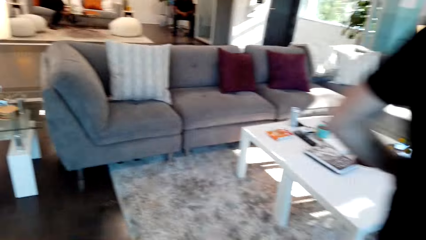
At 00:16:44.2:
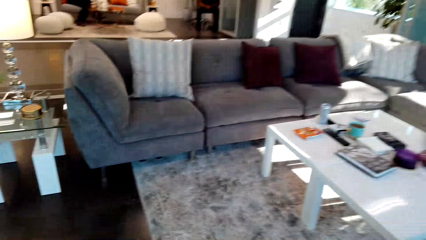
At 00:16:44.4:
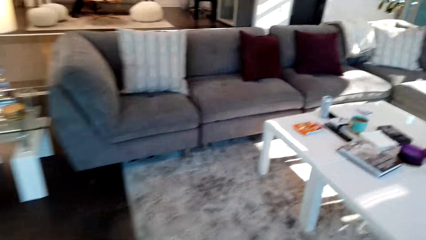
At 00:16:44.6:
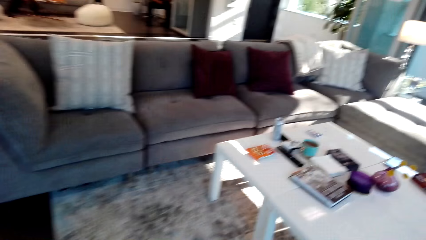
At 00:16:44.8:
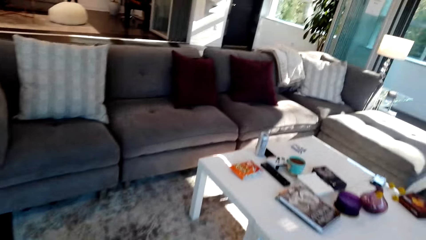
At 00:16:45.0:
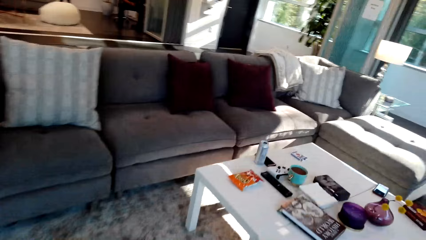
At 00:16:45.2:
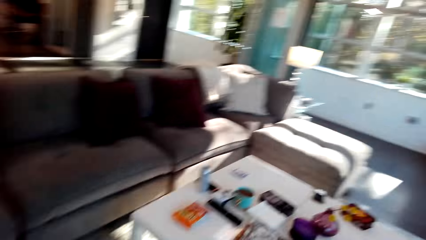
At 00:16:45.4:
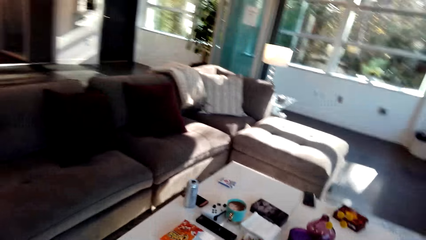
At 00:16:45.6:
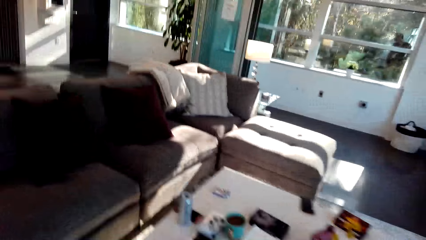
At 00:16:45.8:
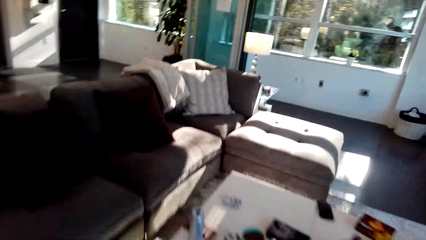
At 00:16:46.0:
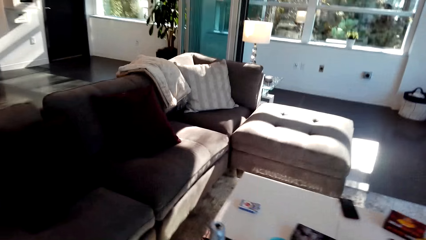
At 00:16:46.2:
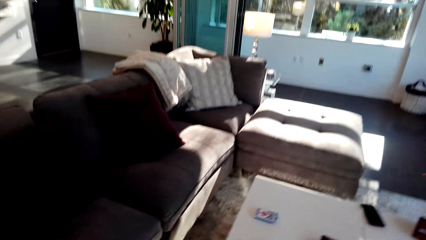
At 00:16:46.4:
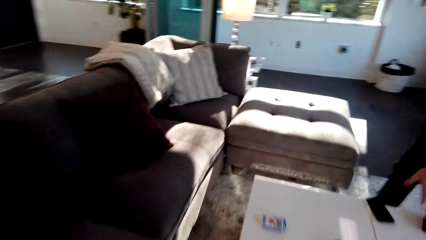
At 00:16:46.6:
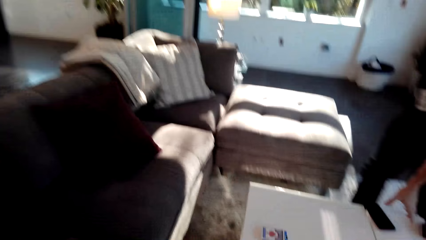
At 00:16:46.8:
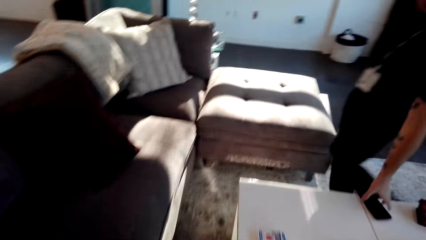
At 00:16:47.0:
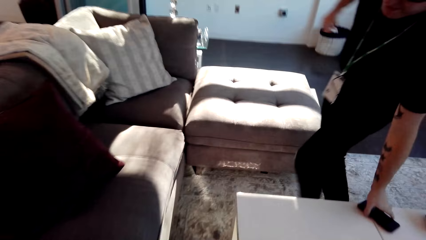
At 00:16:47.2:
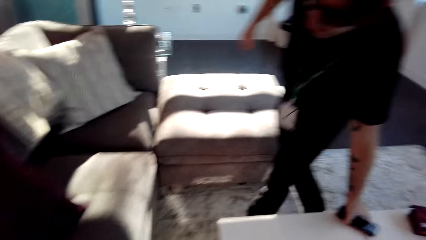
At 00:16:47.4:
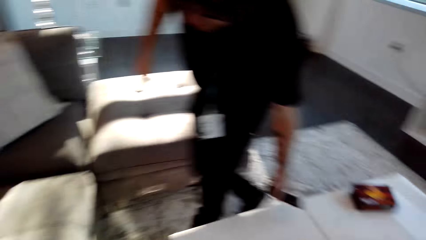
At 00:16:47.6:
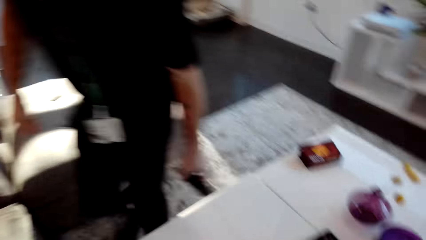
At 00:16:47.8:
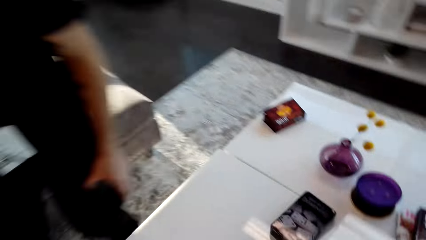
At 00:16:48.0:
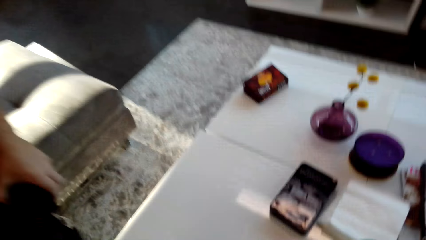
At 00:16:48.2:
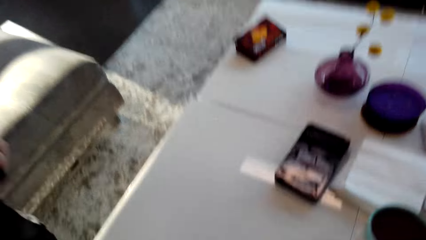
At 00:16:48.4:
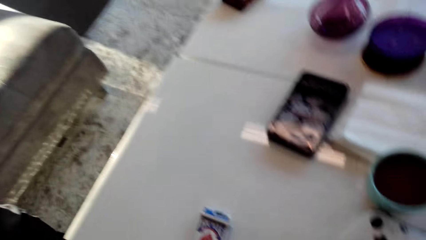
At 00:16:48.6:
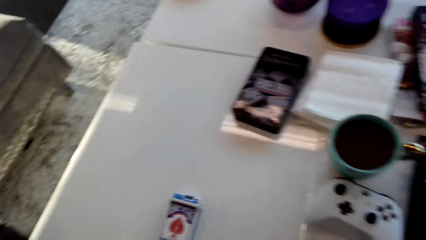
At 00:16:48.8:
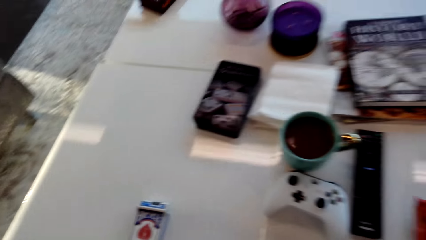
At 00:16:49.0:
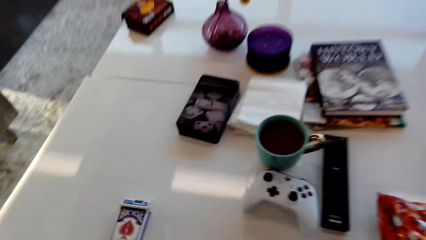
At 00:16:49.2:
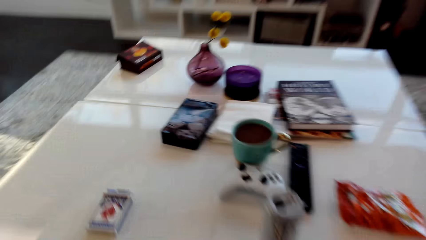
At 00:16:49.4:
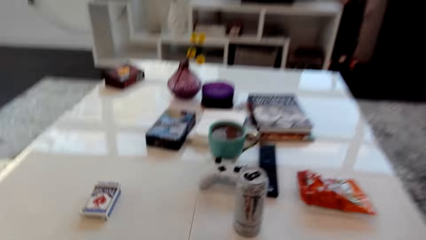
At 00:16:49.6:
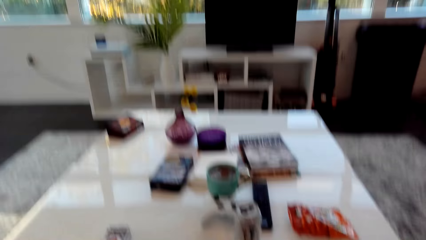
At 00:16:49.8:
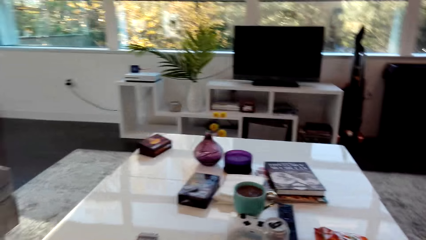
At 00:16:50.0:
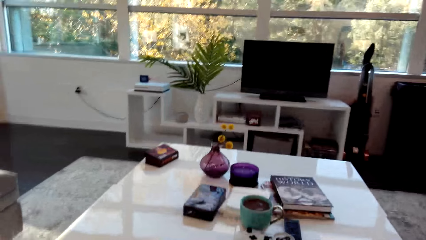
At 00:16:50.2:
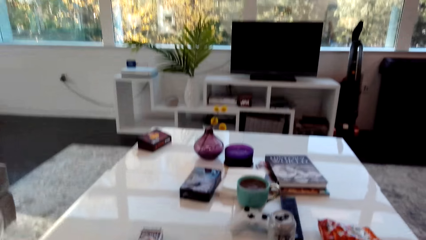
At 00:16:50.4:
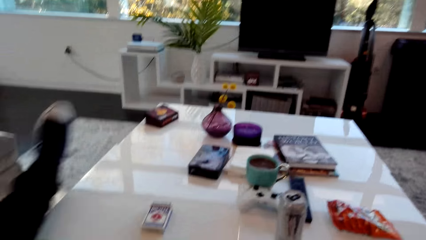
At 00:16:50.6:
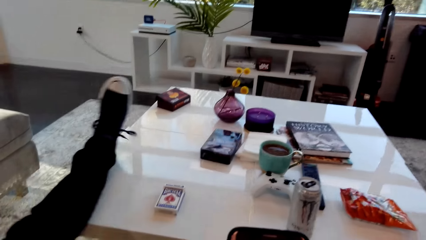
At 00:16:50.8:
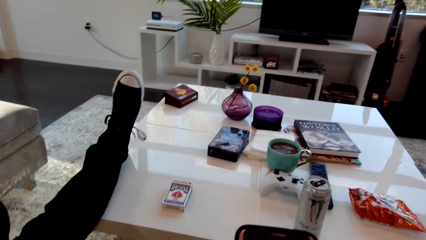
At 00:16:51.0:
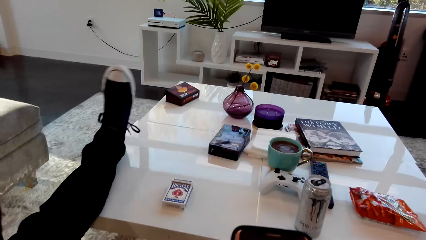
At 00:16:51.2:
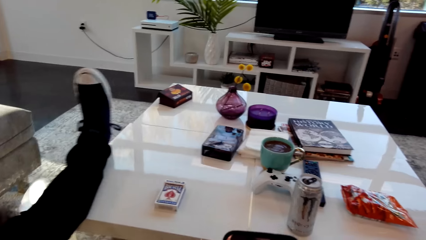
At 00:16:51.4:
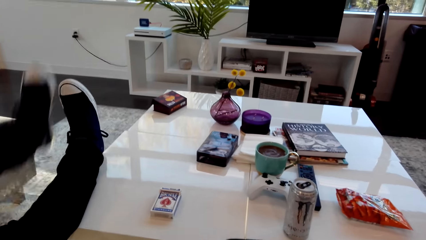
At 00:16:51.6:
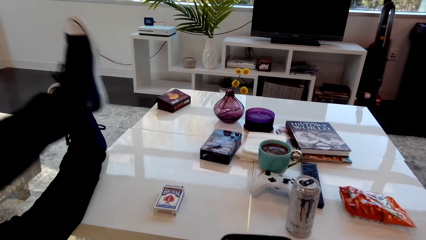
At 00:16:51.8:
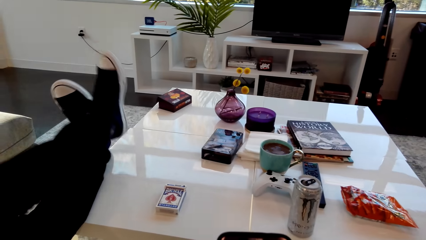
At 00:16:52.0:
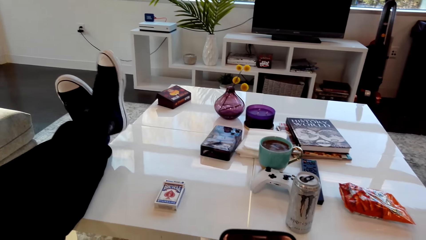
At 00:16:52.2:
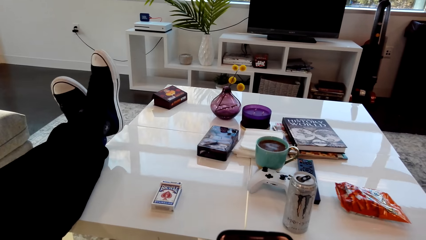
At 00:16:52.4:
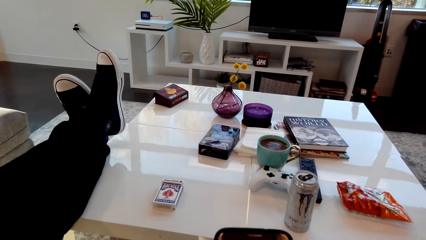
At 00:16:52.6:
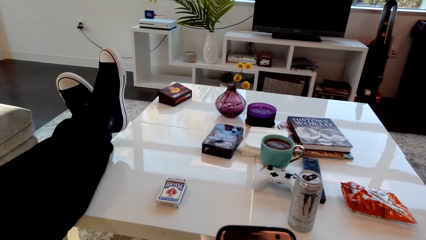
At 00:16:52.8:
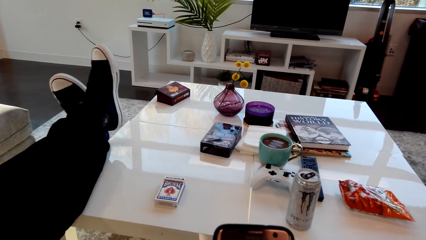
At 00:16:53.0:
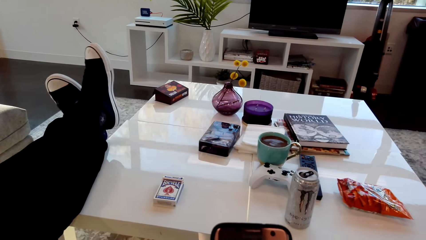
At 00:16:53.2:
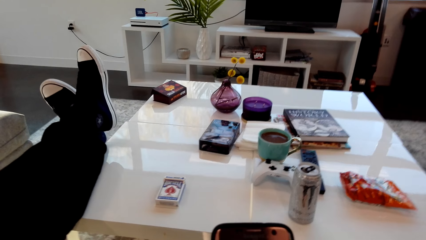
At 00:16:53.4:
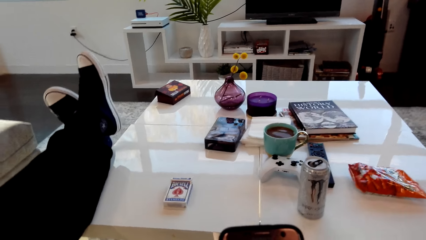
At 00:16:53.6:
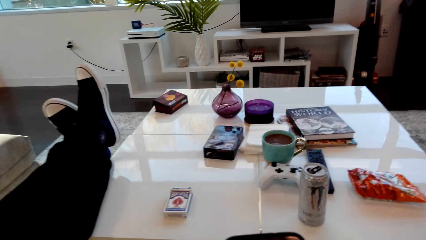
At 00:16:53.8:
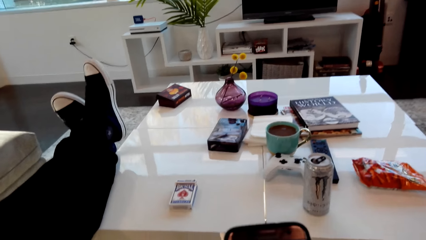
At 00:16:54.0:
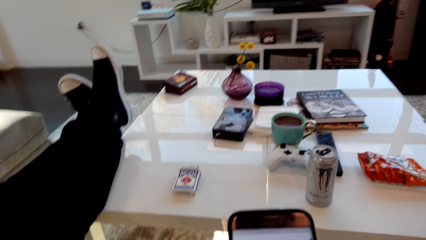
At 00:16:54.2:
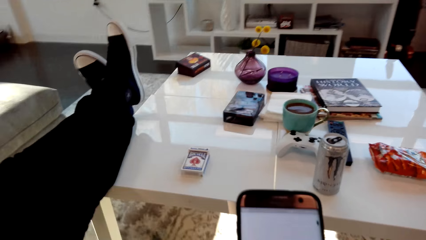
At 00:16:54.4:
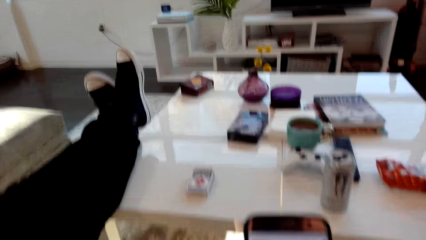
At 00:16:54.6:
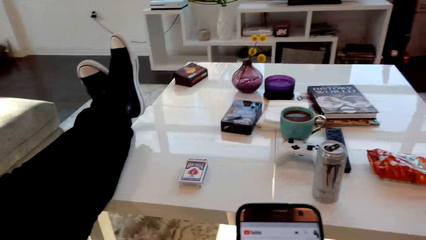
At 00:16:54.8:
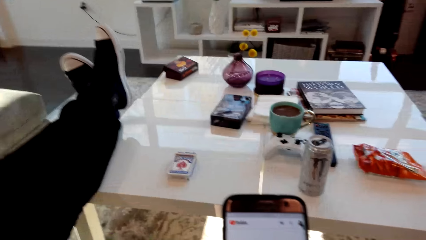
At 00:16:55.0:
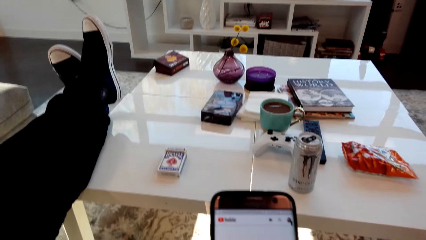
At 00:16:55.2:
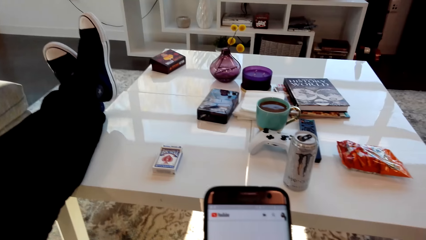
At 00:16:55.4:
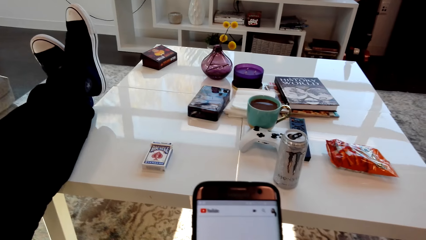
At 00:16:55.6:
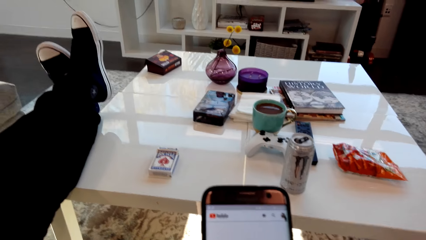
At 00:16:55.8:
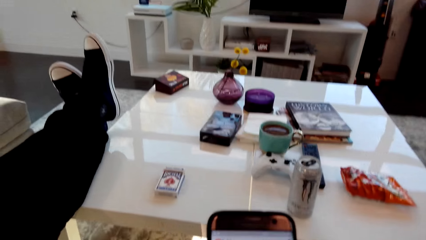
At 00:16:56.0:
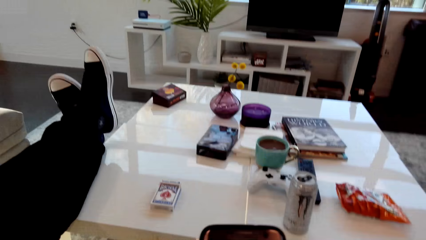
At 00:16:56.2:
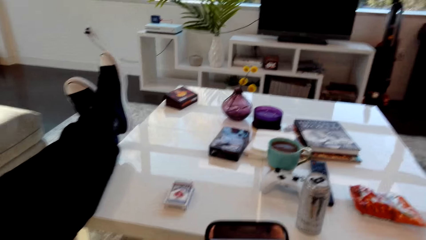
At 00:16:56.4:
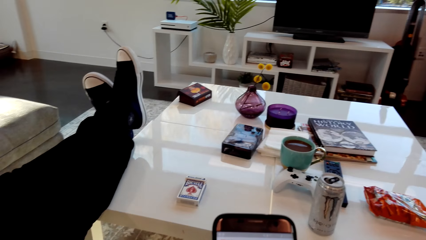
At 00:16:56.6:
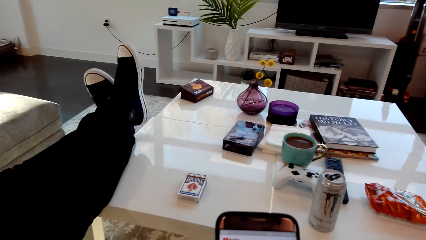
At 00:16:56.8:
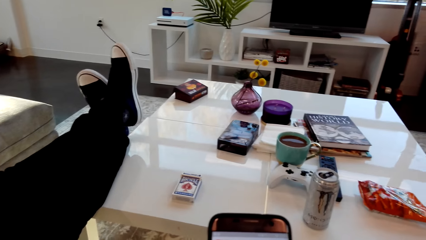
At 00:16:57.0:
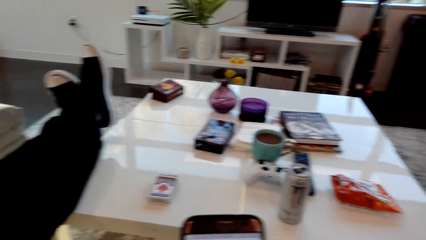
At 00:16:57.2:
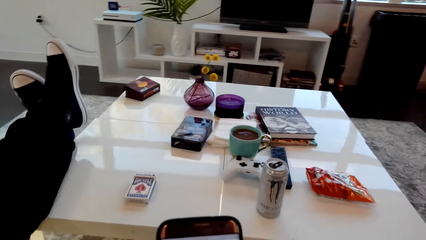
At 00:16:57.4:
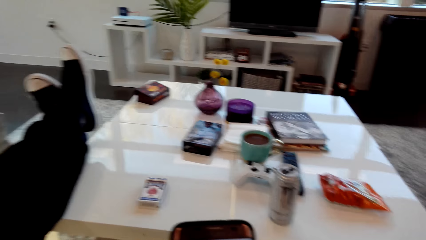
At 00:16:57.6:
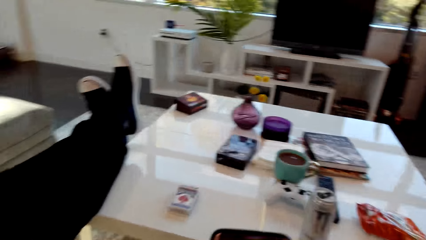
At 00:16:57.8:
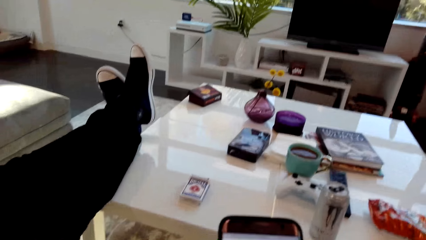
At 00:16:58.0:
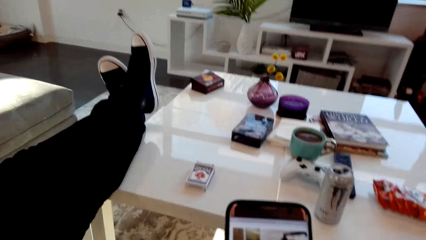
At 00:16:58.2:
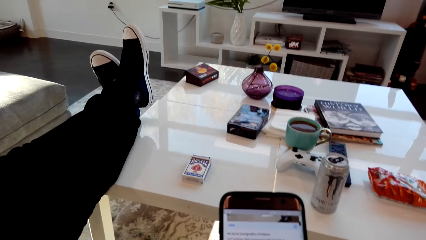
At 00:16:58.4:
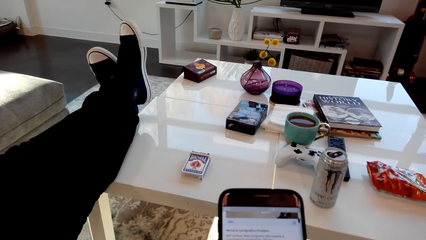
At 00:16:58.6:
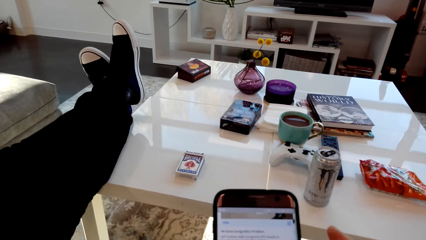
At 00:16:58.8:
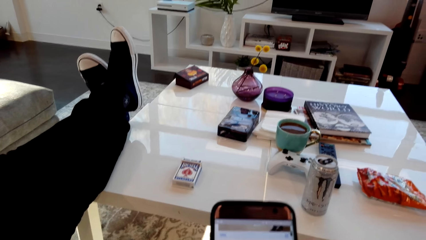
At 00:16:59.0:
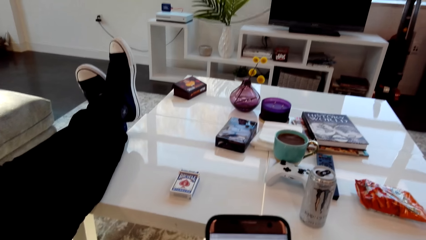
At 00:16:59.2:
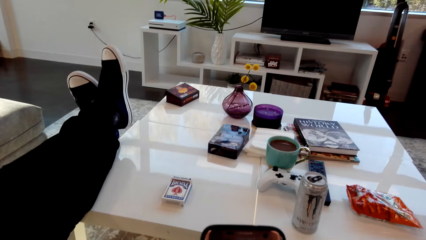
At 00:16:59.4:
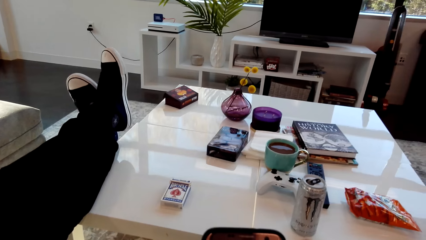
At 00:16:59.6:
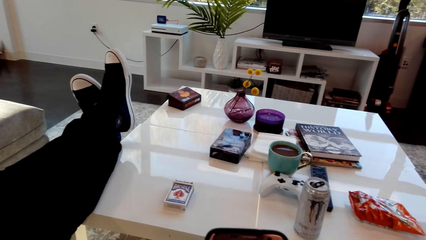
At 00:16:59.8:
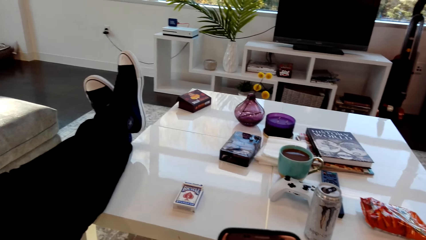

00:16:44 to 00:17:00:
The camera wearer walks in the room. A person walks in the room. The person picks up a cellphone or remote. The camera wearer sits down. The person rests his legs on the table. The person speaks. The camera wearer speaks. They operate the cellphone.
